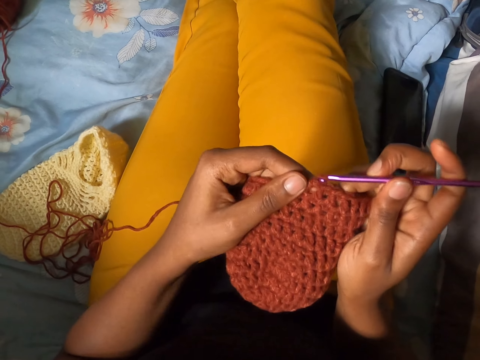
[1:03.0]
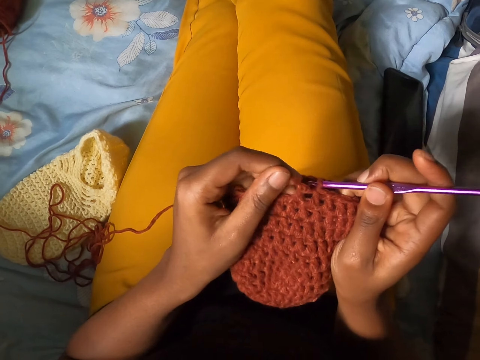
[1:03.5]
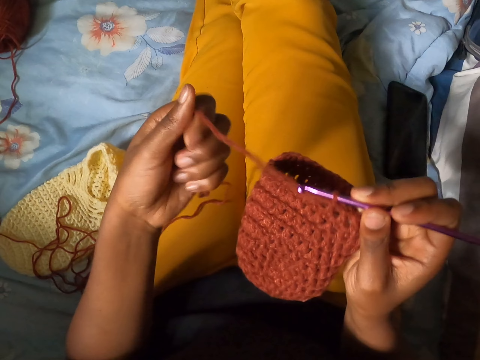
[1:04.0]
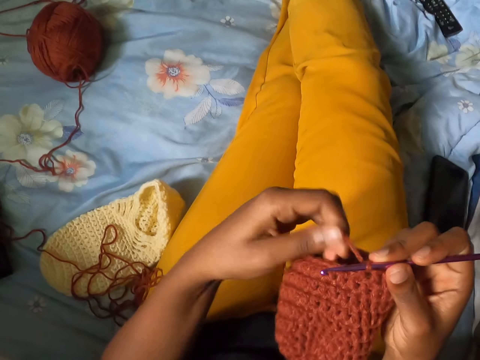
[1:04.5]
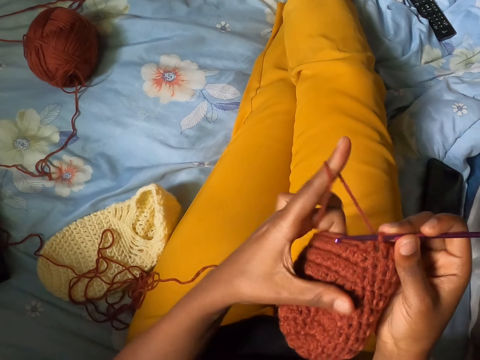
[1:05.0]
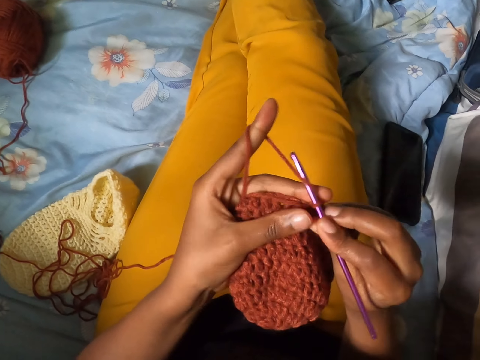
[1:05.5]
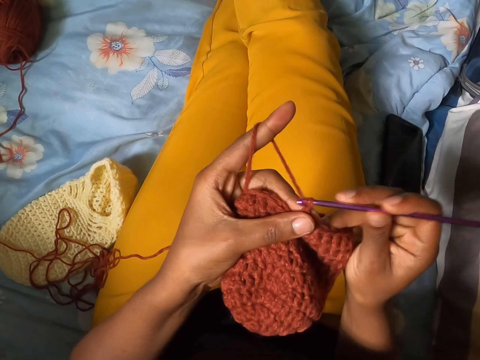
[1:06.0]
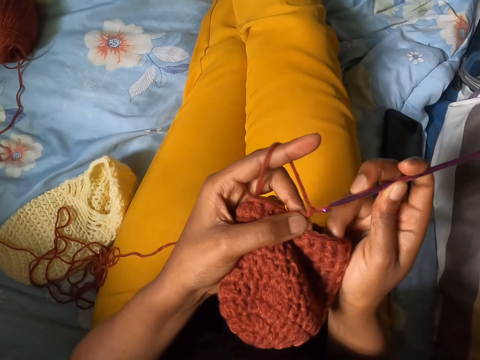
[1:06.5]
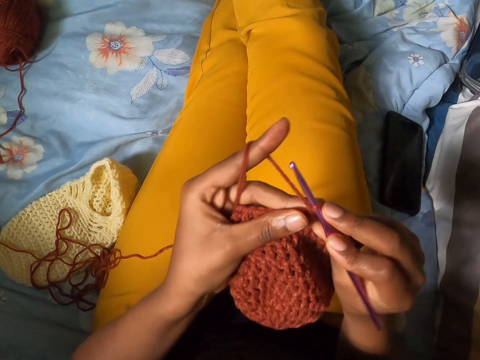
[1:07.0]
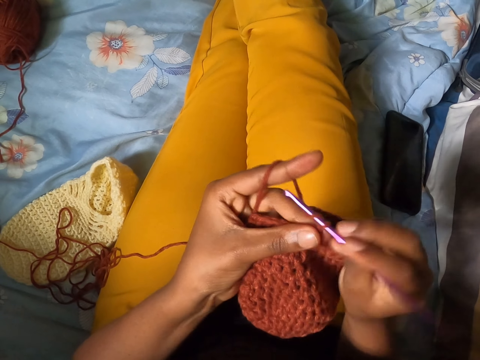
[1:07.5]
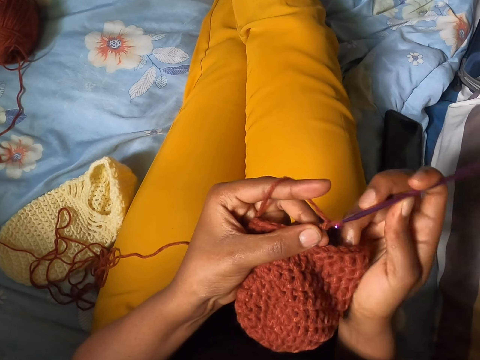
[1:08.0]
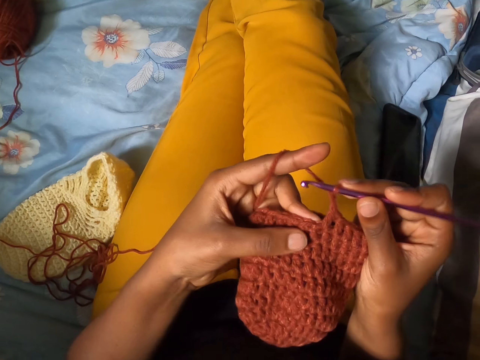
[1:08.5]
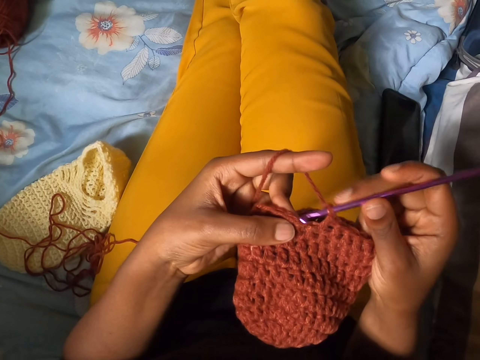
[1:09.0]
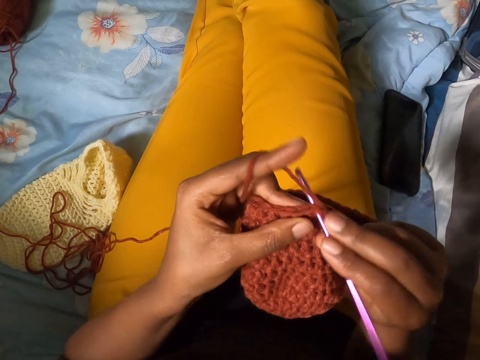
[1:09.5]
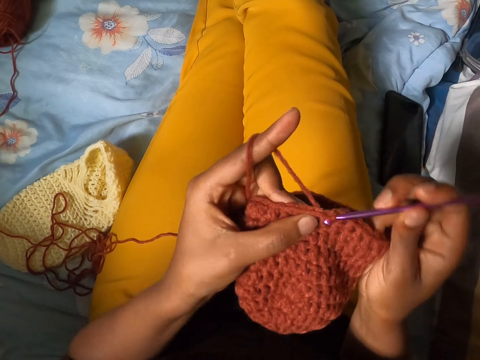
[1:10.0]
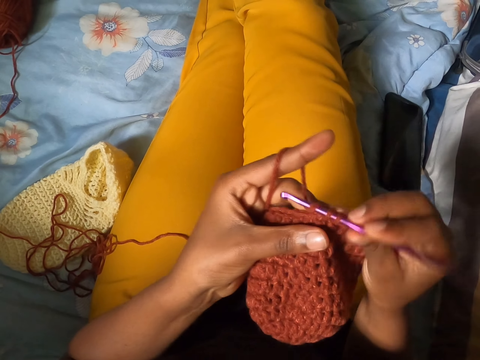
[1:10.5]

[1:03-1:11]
The camera wearer pulls the thread. They crochet a fabric with both hands.

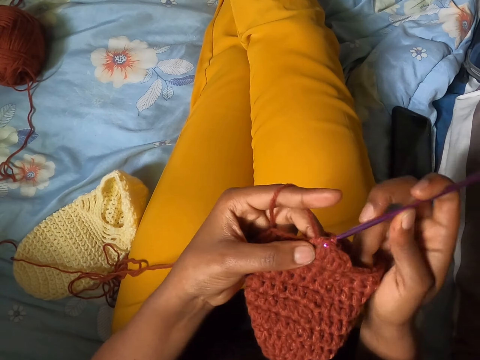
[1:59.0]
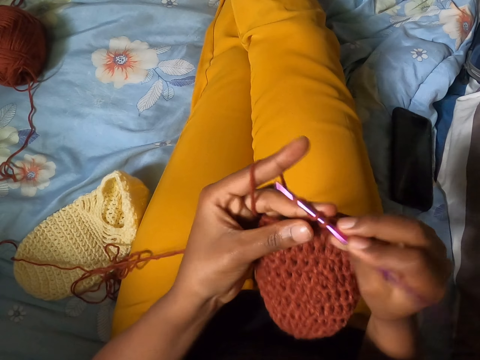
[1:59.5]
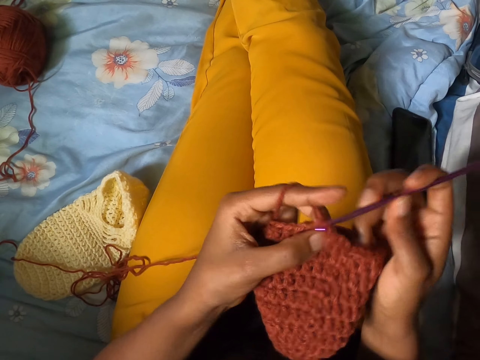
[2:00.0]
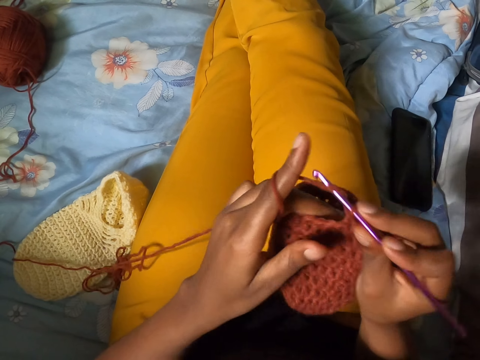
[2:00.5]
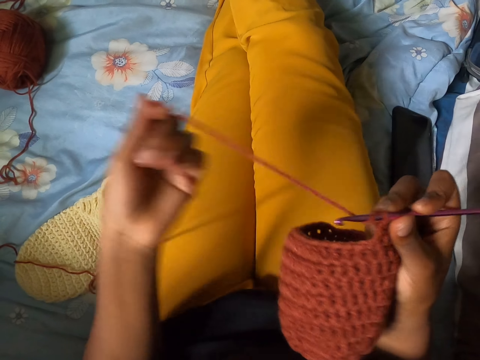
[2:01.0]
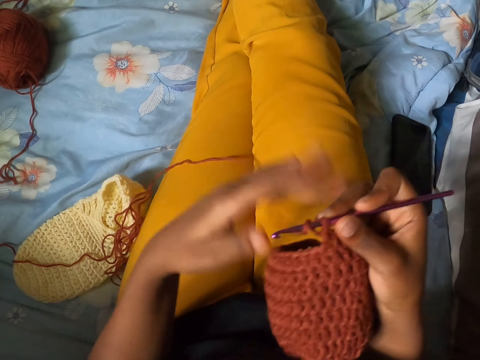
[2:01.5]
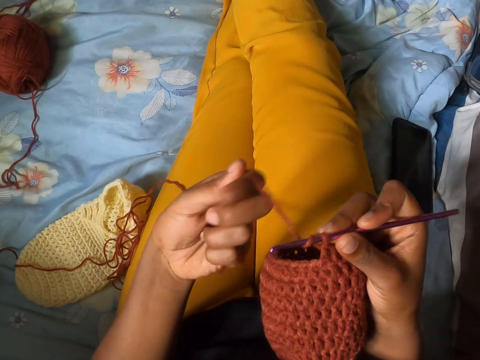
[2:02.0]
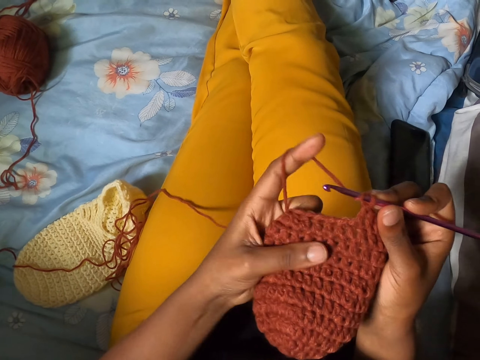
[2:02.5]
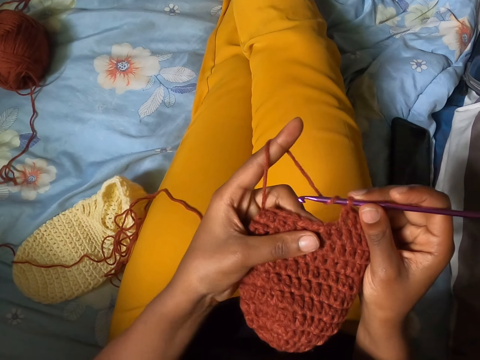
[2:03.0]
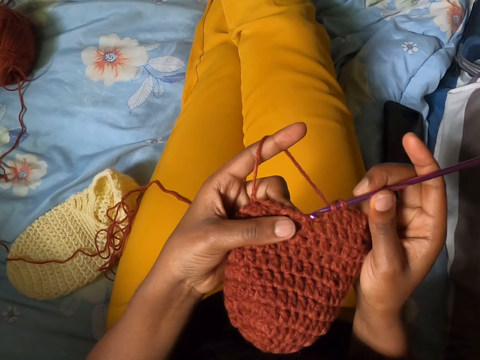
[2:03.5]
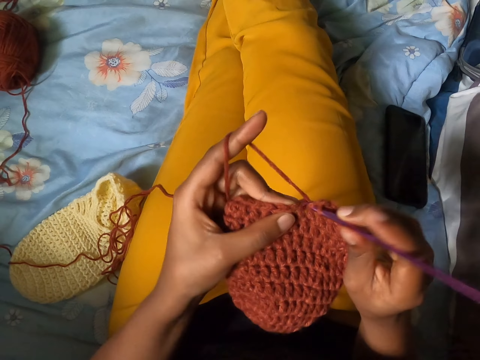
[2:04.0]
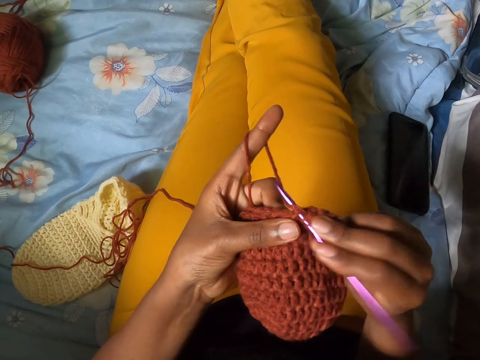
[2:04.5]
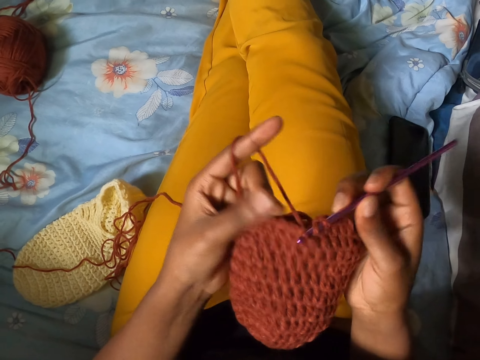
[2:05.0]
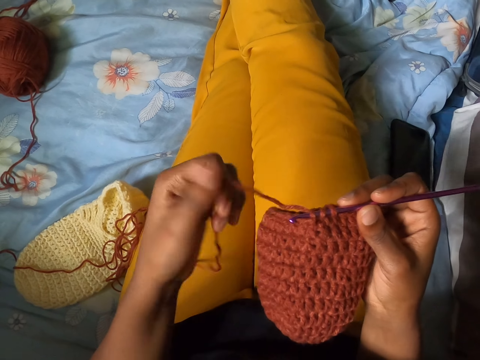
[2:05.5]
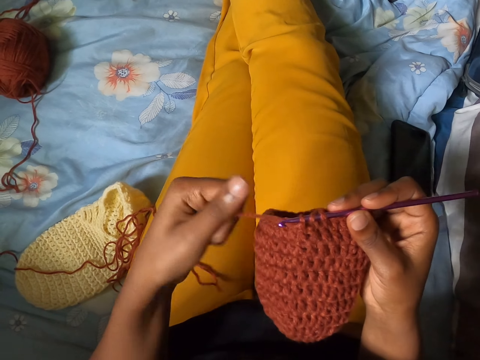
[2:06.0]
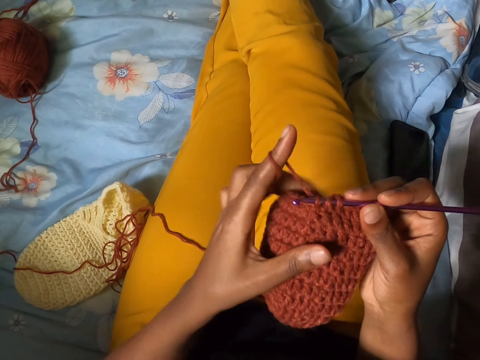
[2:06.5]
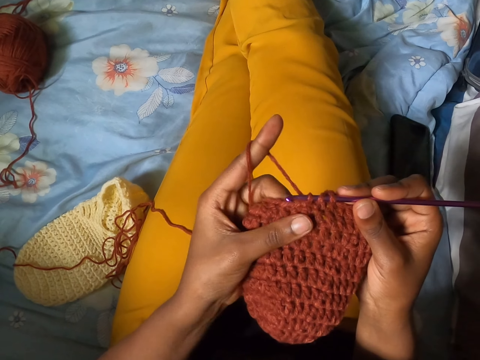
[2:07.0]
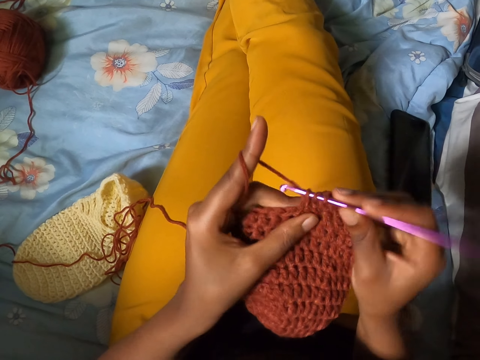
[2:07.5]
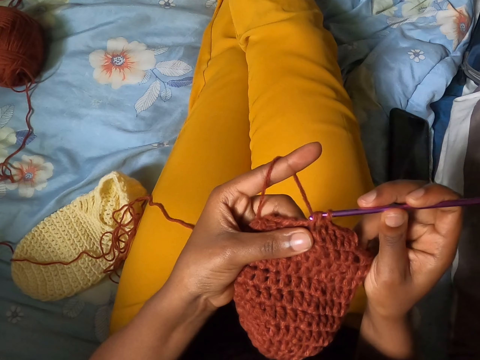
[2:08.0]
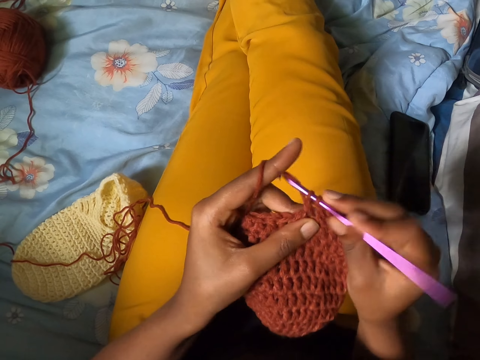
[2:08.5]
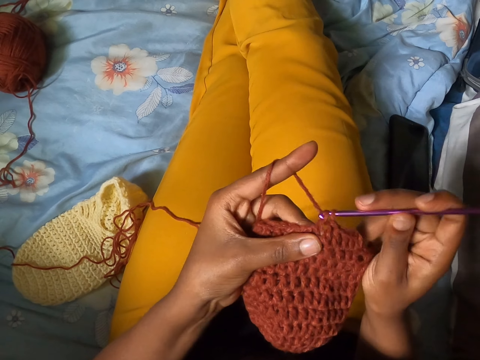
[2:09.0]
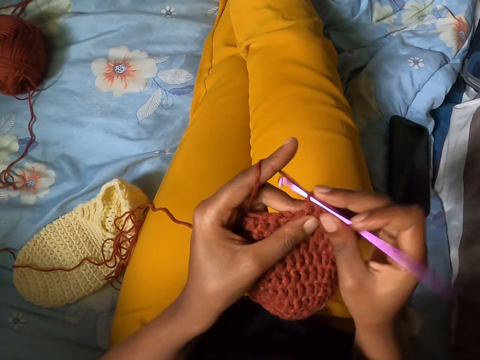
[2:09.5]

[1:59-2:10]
The camera wearer pulls at the length of wool thread. They crochet a fabric with both hands.

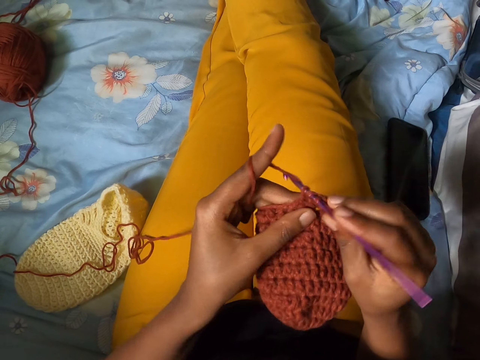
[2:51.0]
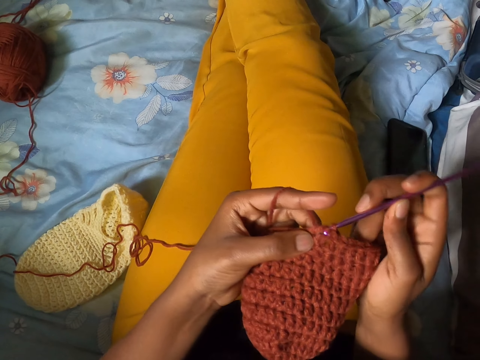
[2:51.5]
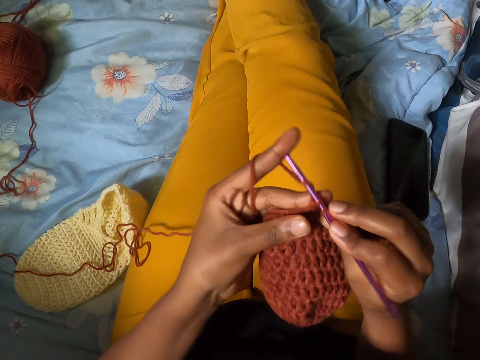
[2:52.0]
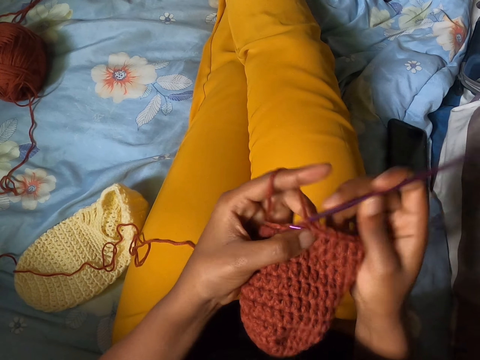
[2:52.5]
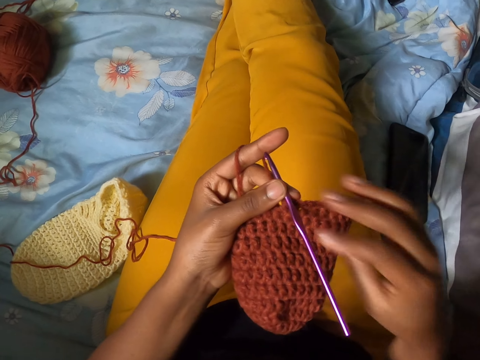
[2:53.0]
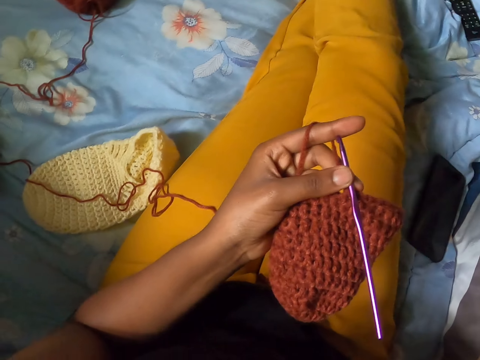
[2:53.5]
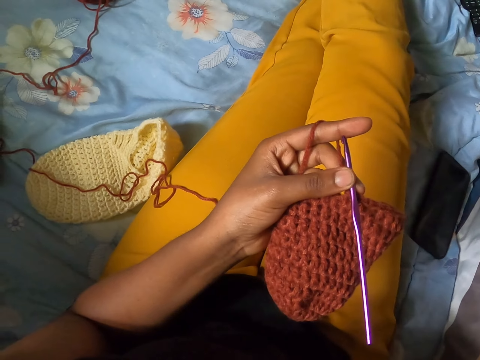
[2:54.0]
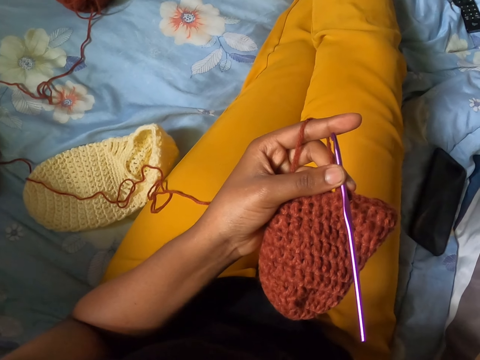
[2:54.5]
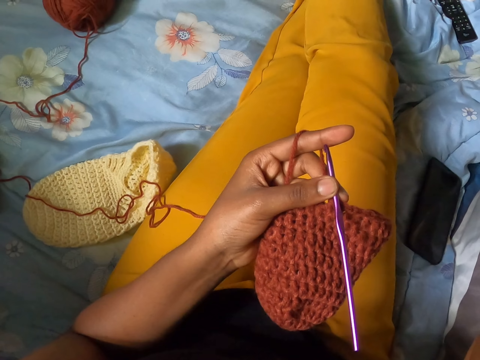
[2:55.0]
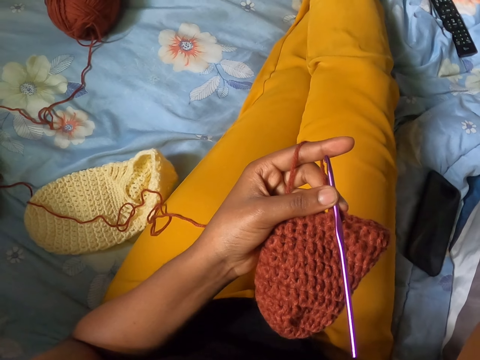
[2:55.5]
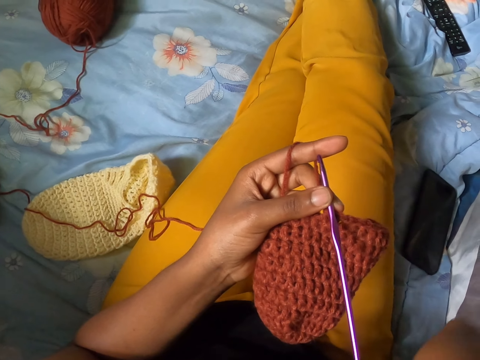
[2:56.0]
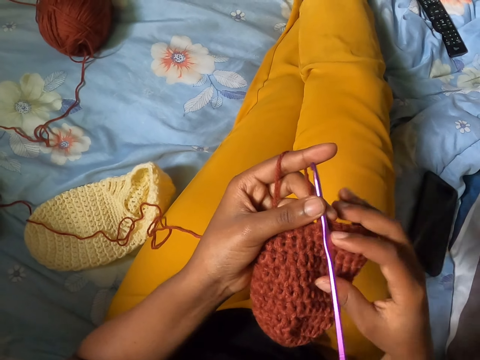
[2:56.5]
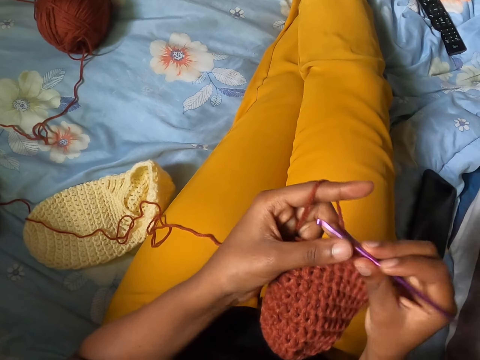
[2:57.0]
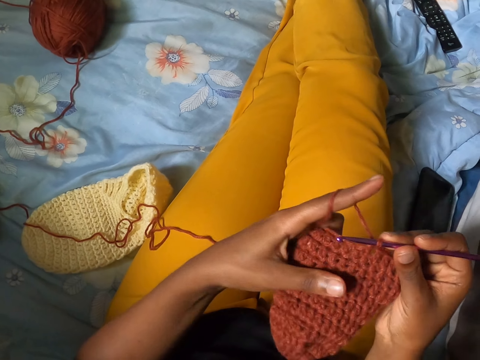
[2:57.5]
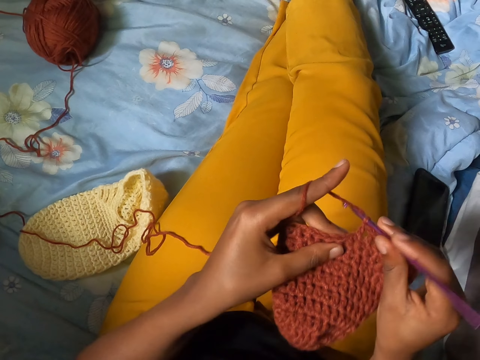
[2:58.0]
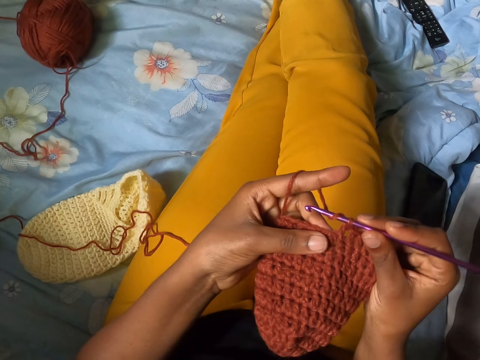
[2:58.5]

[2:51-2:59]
The camera wearer releases her grip on the crochet pin in her right hand. She lifts her right hand. She drops the hand. She holds the crochet pin with her right hand. She crochets a fabric with both hands.
